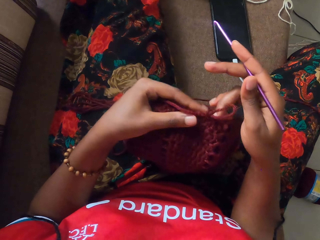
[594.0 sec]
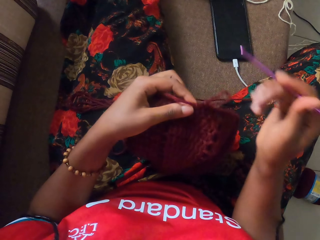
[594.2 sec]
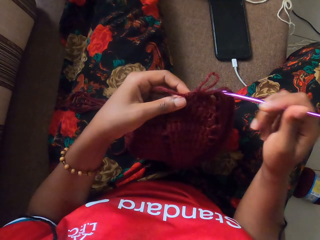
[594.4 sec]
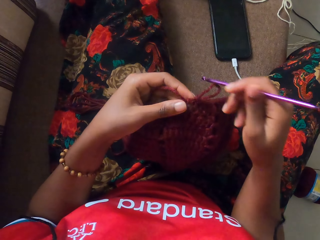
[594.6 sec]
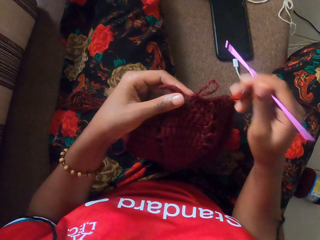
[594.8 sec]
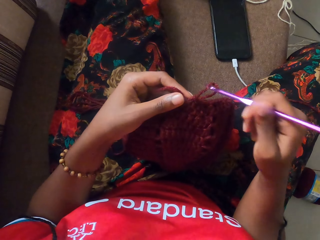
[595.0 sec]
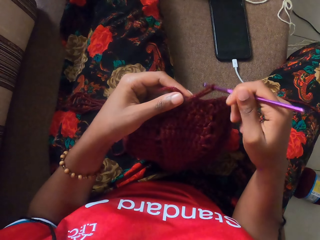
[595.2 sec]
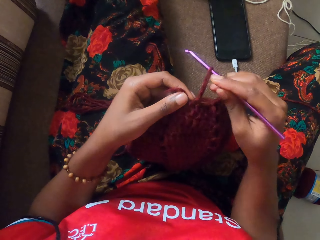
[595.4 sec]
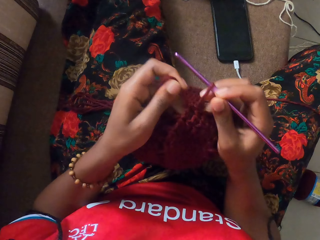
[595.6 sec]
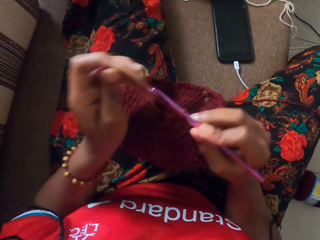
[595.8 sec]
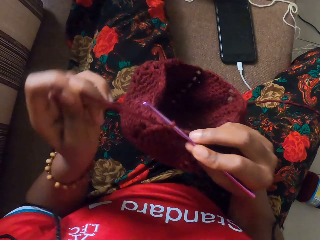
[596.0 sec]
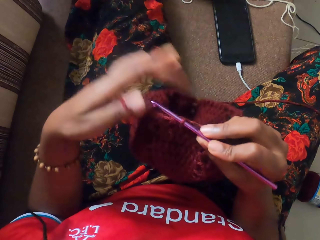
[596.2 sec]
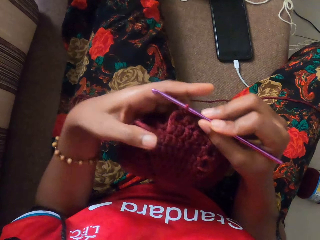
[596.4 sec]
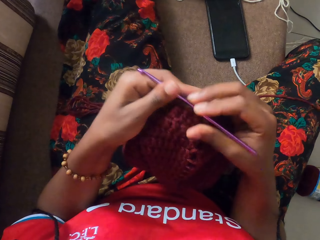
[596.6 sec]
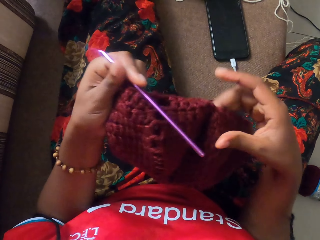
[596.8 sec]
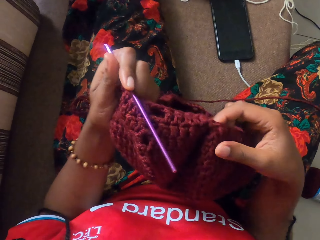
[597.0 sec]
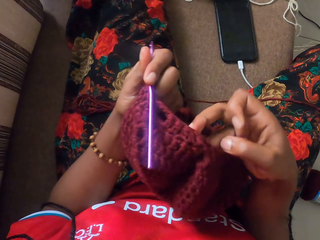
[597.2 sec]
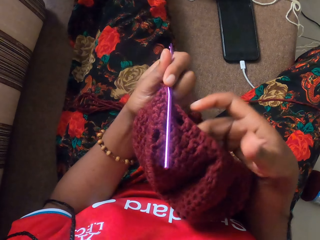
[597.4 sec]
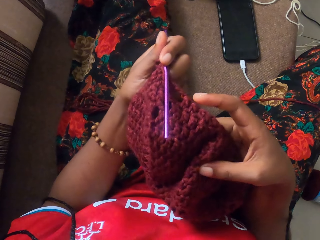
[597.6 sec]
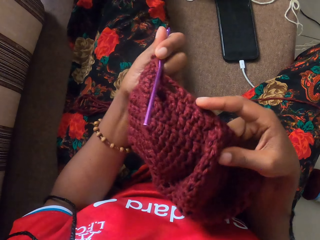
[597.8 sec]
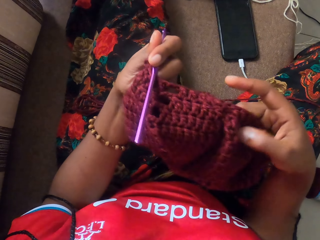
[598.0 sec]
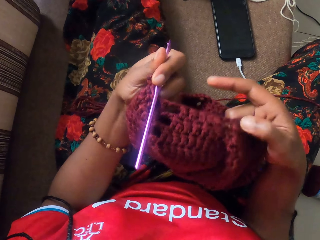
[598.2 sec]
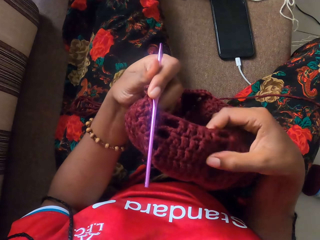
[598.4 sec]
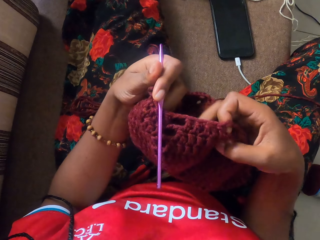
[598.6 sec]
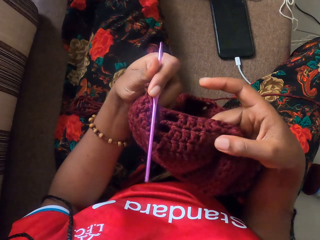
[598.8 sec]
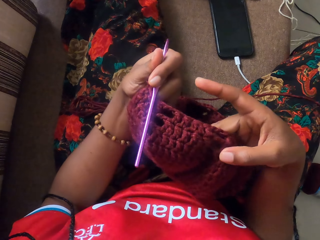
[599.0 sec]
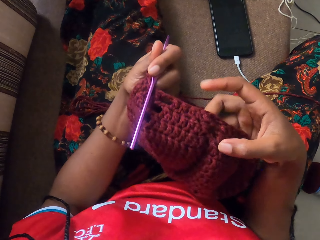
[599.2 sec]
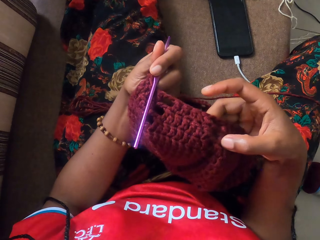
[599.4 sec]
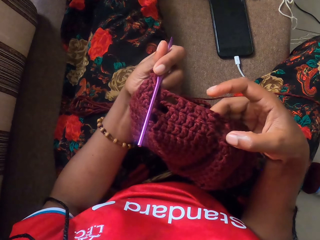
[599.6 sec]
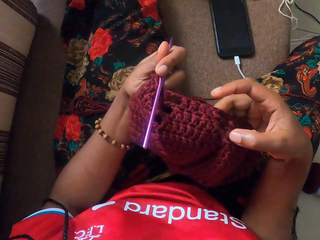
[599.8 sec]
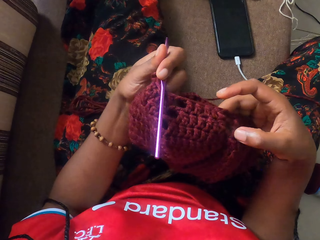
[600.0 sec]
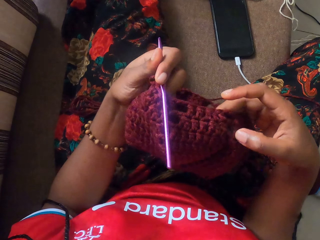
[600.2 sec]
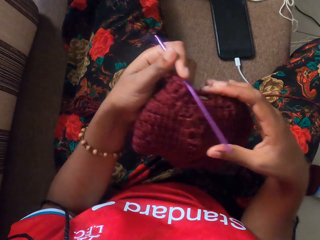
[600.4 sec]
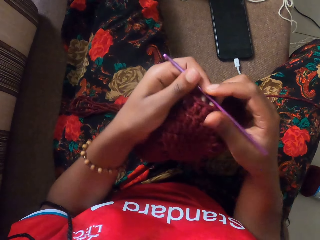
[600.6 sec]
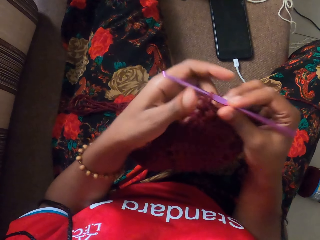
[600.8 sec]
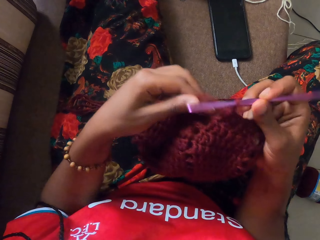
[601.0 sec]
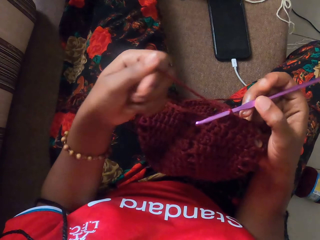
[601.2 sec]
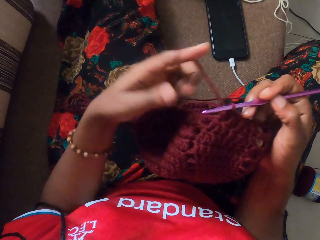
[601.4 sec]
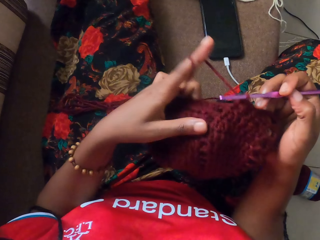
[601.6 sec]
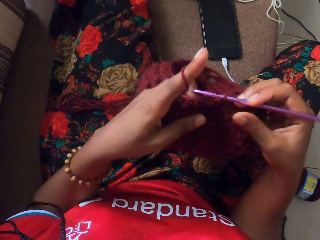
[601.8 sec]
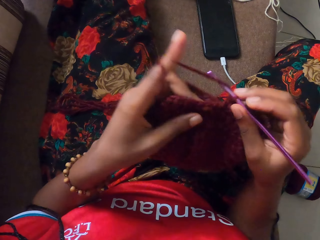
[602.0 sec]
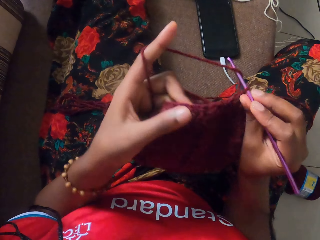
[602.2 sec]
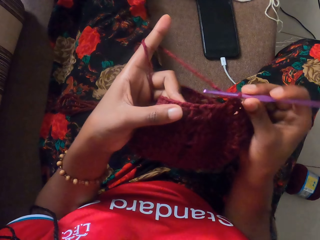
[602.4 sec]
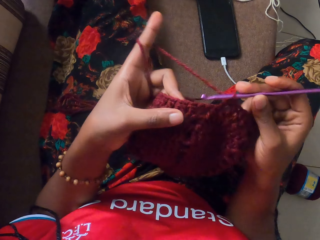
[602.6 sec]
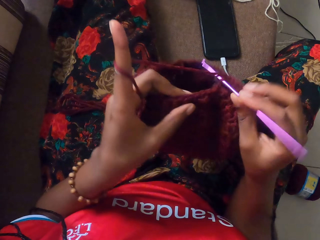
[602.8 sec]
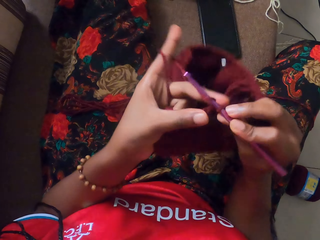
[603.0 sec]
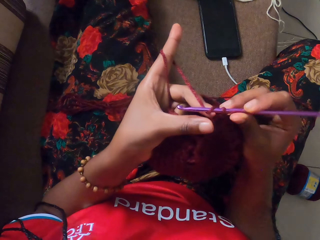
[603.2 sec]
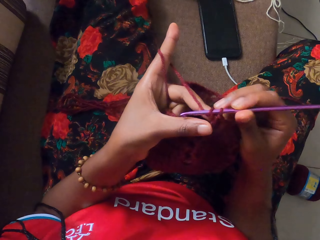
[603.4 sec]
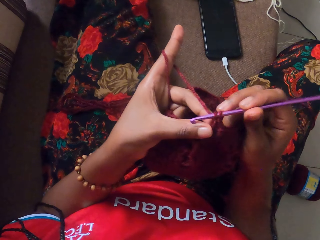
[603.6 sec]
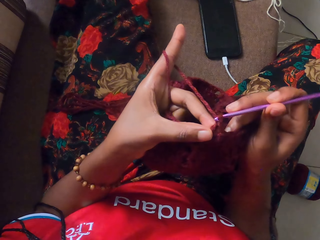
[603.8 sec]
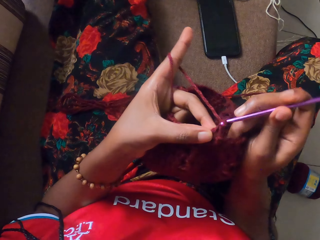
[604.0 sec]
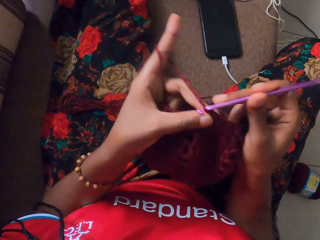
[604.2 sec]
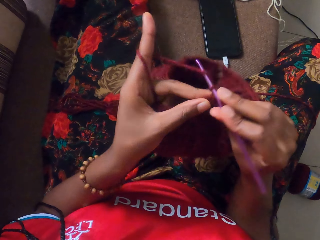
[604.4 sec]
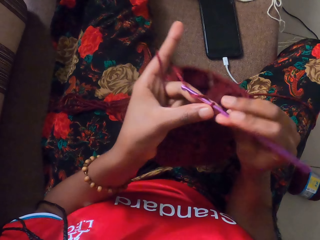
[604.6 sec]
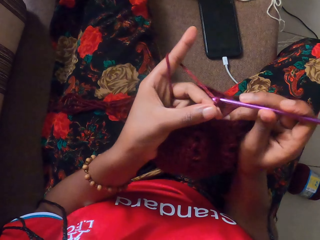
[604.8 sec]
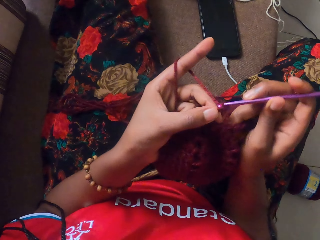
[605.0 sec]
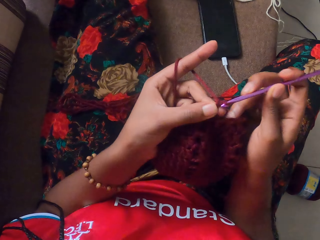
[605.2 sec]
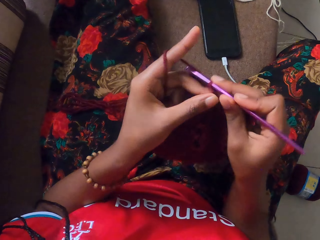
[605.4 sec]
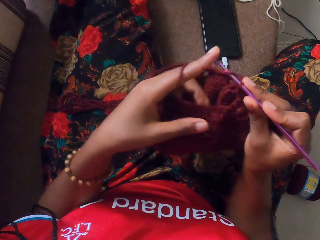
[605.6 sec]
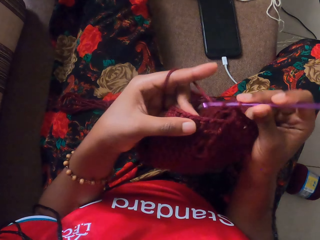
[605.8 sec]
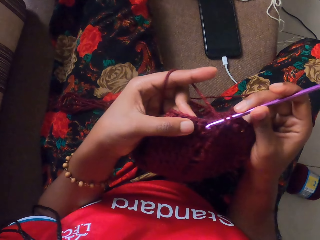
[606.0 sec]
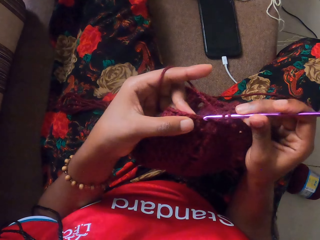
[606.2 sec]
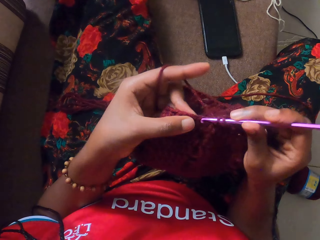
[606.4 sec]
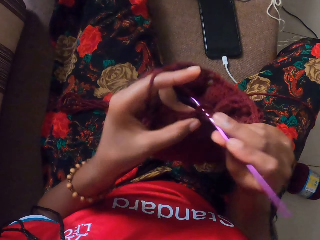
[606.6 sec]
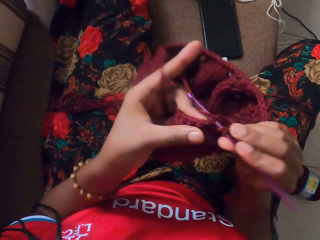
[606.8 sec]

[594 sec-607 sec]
The camera wearer puts the knitting needle into a loop with her right hand. She crochets the wool with the knitting needle in her right hand. She pulls the strand of the wool with her left hand. She passes the knitting needle to her left hand. She adjusts the wool with her right hand. She passes the knitting needle to her right hand. She pulls the strand of the wool with her left hand. She puts her left finger through a strand of wool. She crochets the wool with the knitting needle in her right hand.

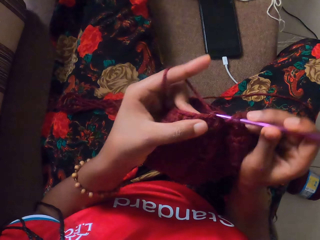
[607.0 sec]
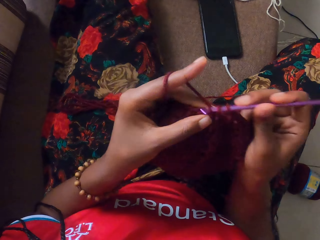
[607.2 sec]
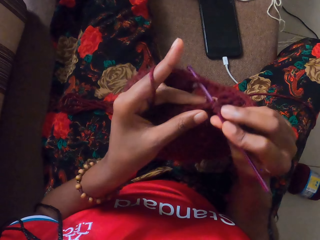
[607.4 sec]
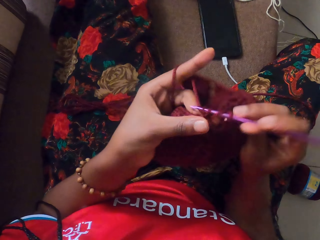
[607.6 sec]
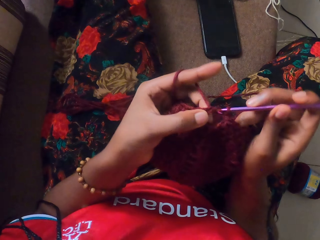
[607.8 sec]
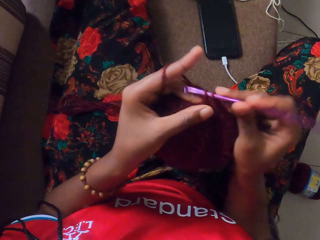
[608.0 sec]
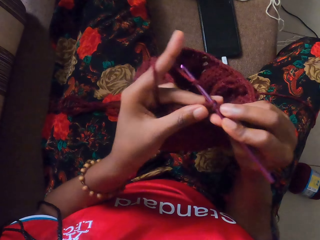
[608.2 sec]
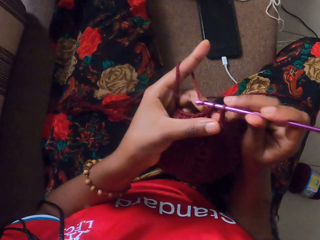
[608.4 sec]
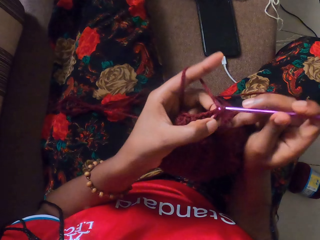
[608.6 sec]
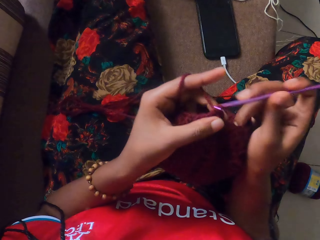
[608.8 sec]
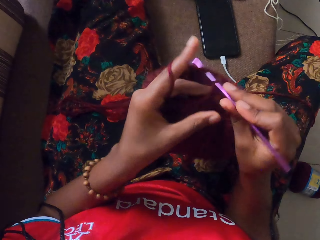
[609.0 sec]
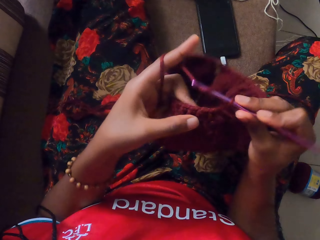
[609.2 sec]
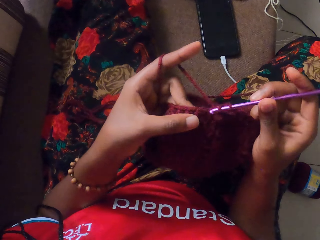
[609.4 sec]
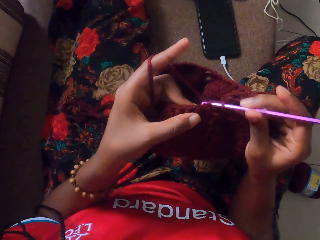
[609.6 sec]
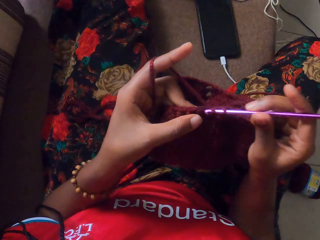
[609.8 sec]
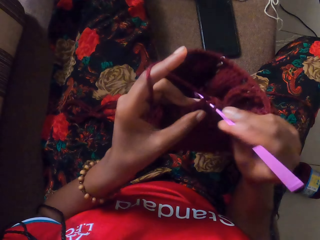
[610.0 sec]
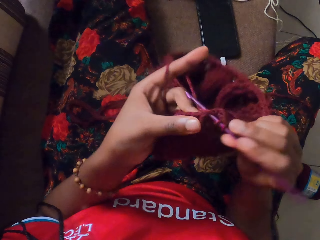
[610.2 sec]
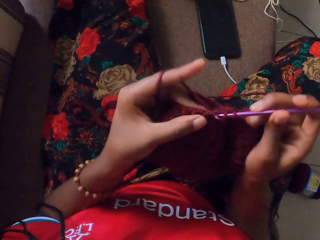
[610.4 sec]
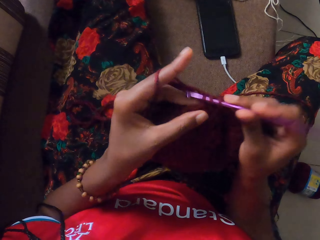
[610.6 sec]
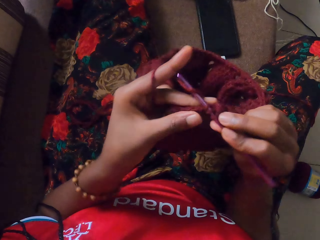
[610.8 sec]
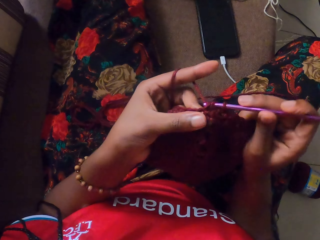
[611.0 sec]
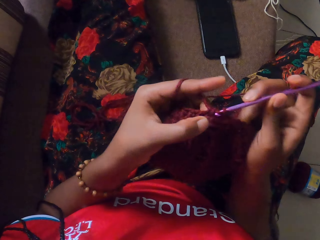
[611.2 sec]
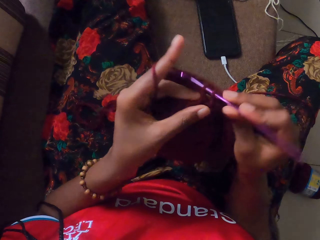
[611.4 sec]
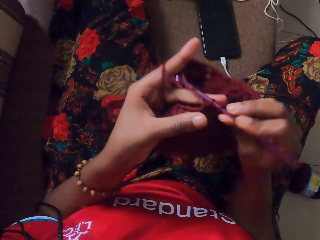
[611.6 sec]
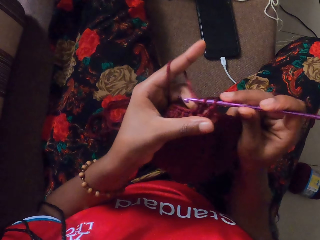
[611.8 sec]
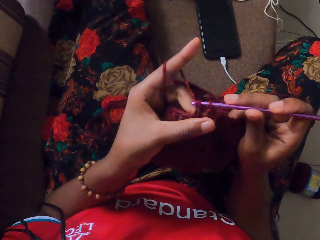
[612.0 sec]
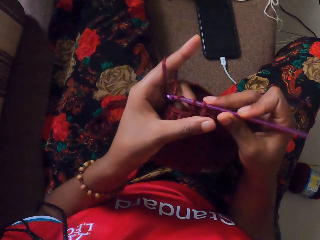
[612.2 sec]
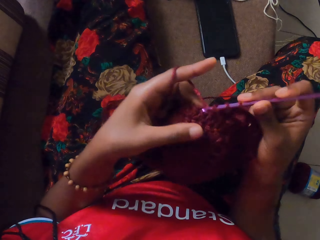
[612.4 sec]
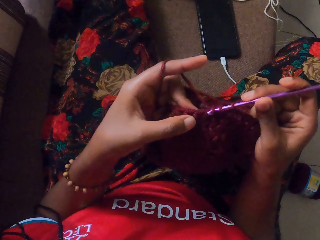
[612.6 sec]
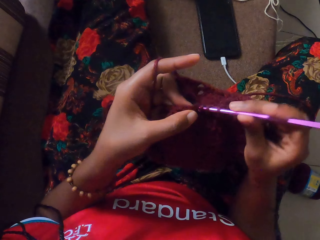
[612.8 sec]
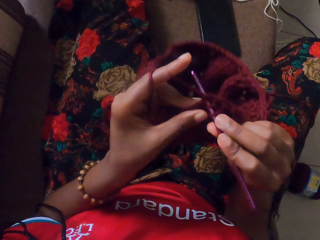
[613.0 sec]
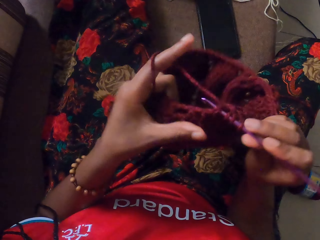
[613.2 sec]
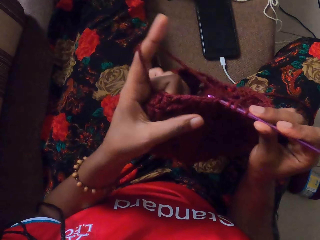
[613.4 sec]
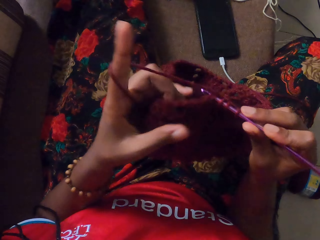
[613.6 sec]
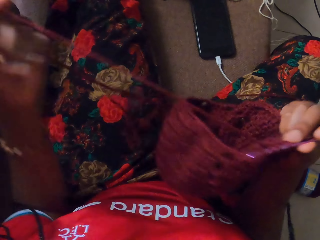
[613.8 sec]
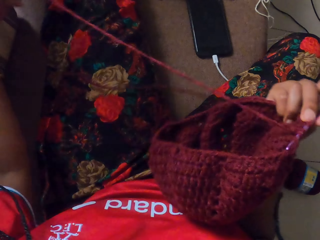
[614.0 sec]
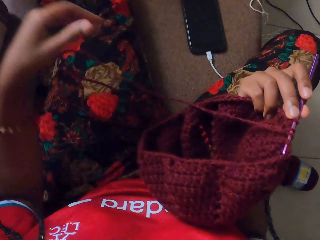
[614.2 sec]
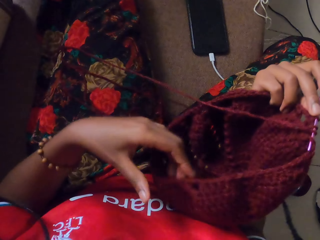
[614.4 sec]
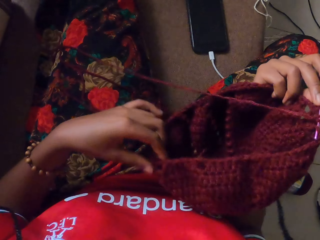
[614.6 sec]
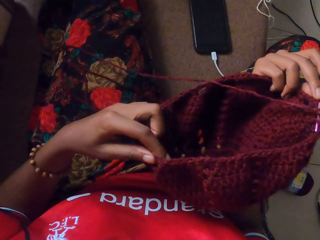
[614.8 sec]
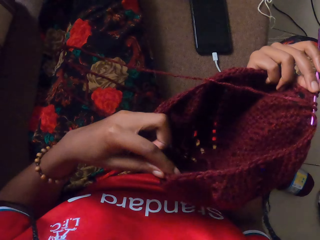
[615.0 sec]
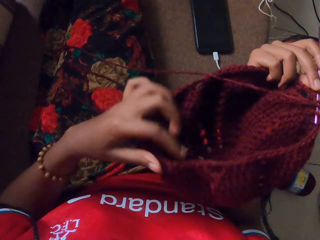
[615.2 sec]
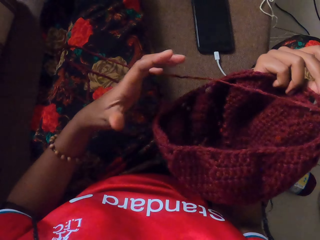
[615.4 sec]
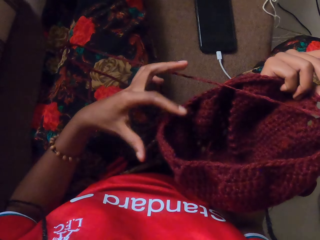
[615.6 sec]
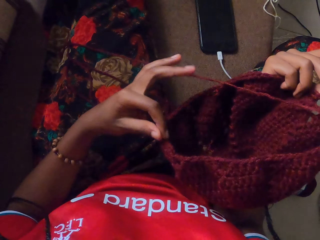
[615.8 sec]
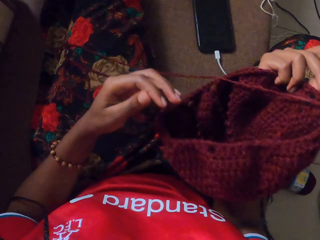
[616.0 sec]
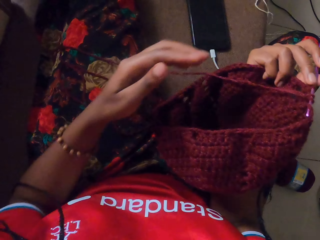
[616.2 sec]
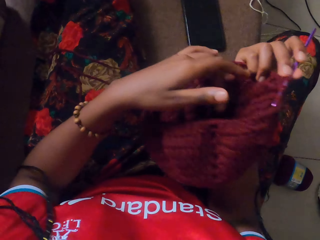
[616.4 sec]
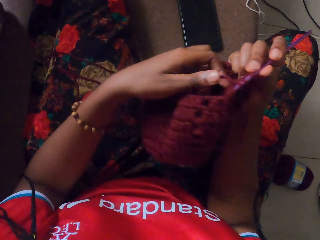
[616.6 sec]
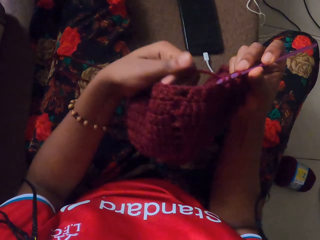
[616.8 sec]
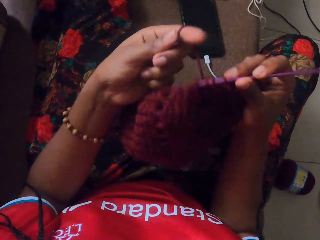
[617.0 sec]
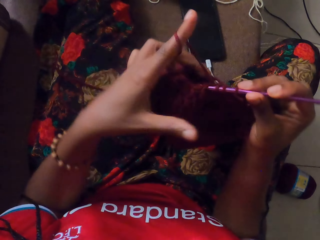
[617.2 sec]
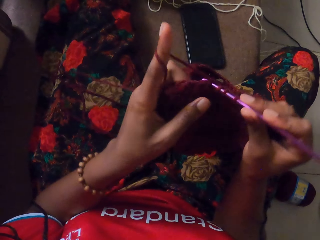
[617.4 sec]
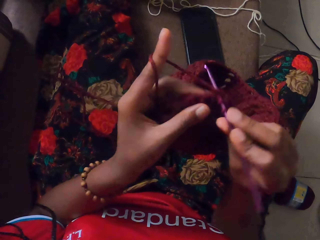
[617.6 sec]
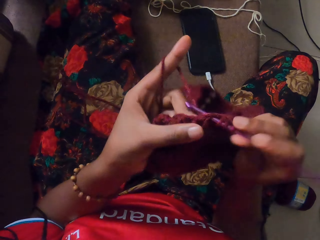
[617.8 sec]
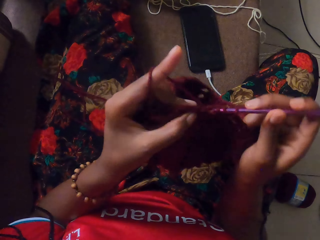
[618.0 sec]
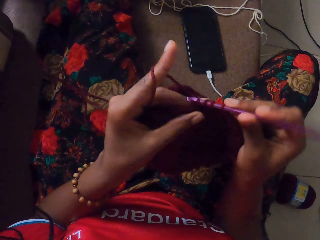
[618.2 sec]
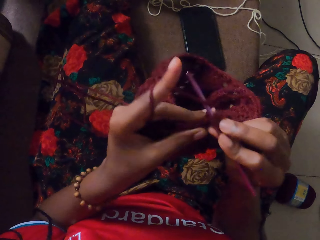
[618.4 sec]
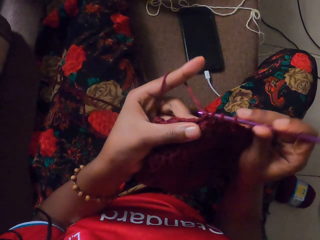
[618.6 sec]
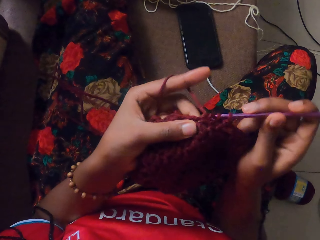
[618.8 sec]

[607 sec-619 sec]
The camera wearer pulls the strand of the wool with her left hand. She adjusts the wool with her left hand. She puts her left finger through the strand of wool. She holds the strand of the wool with her left hand. She crochets the wool with the knitting needle in her right hand.
